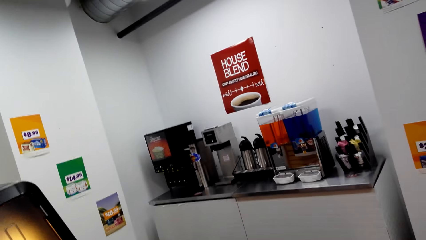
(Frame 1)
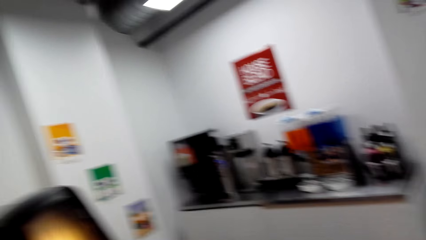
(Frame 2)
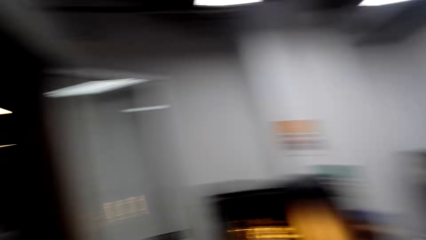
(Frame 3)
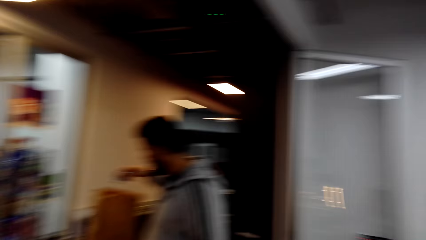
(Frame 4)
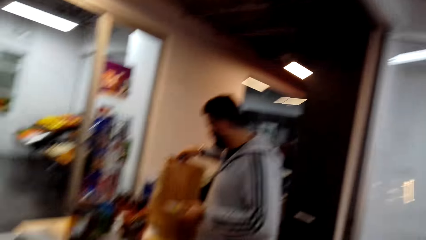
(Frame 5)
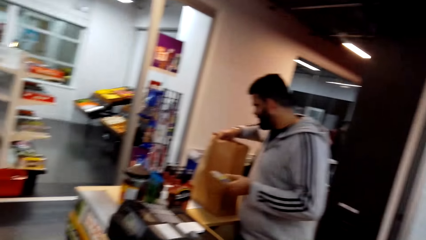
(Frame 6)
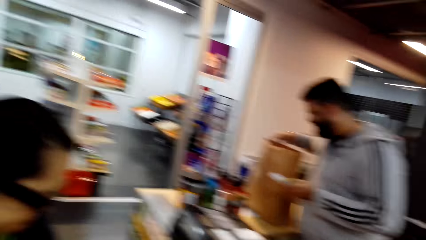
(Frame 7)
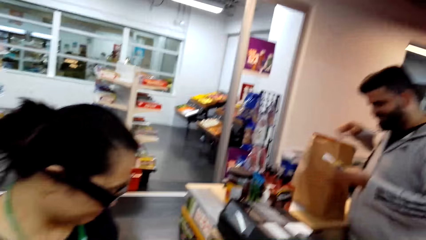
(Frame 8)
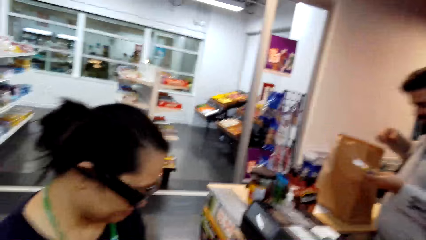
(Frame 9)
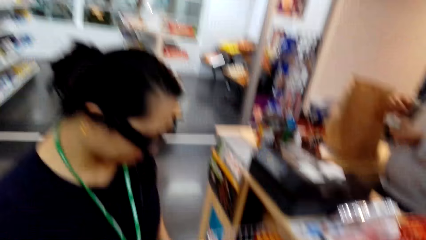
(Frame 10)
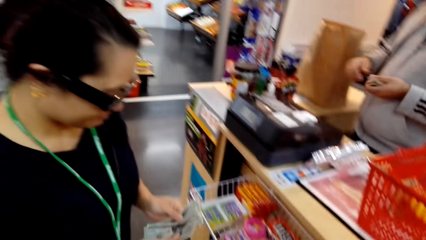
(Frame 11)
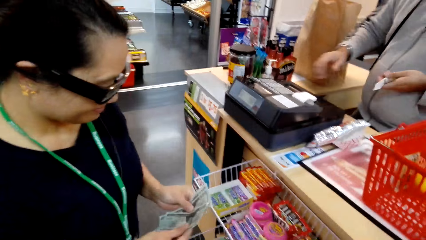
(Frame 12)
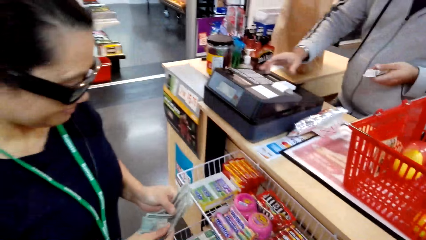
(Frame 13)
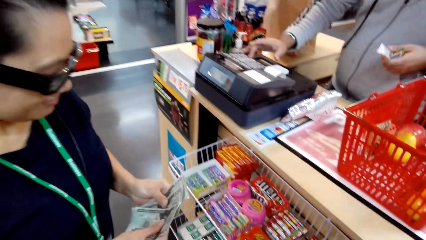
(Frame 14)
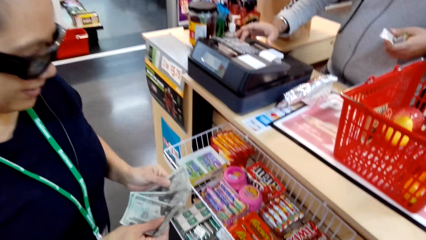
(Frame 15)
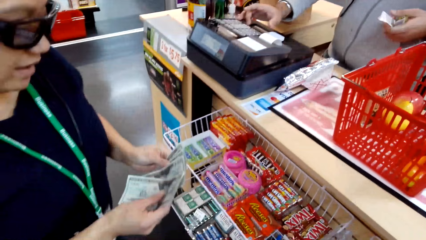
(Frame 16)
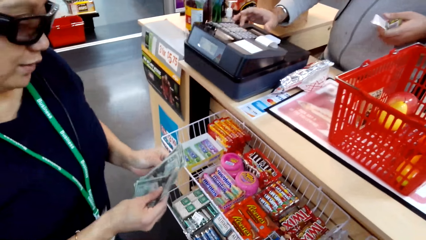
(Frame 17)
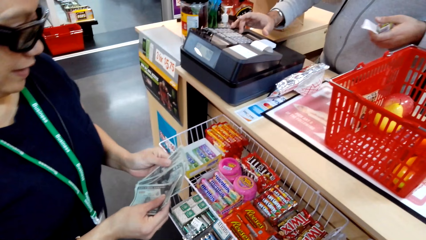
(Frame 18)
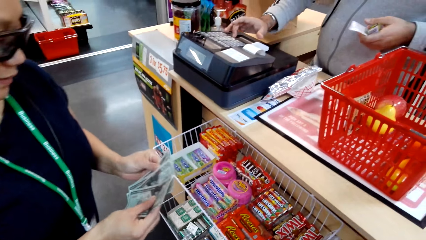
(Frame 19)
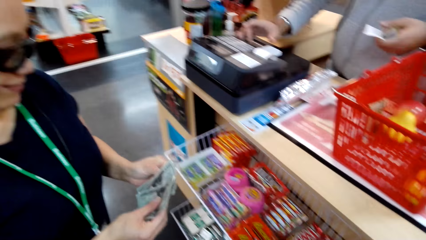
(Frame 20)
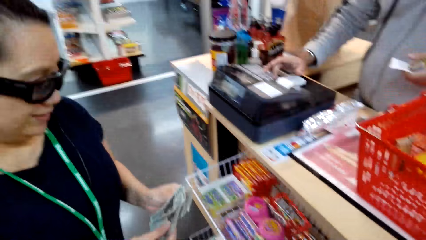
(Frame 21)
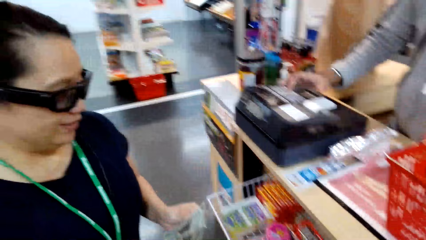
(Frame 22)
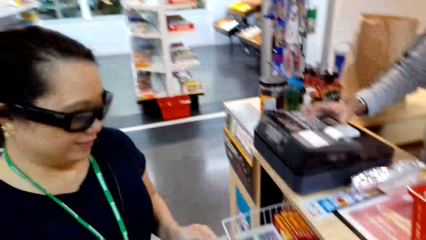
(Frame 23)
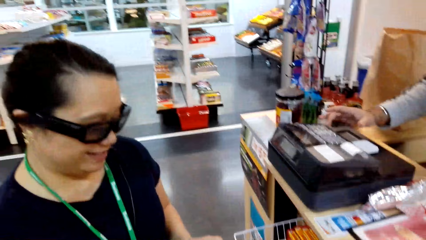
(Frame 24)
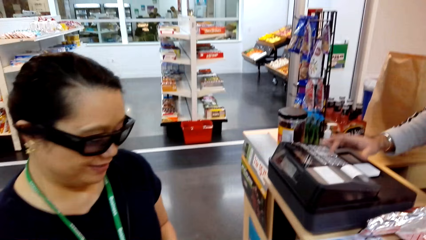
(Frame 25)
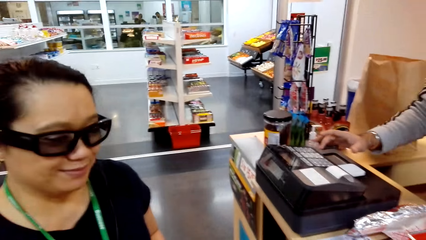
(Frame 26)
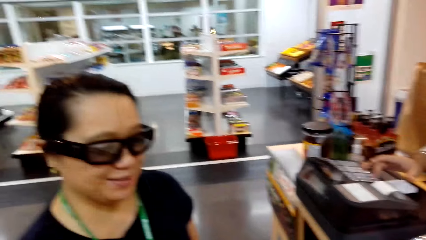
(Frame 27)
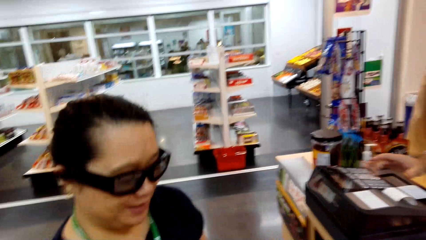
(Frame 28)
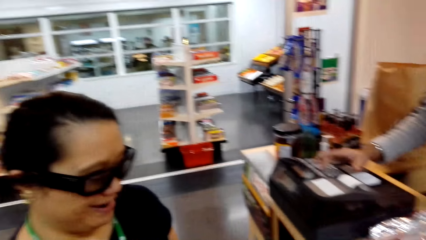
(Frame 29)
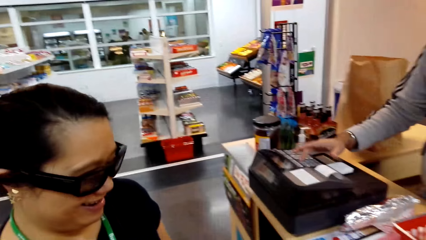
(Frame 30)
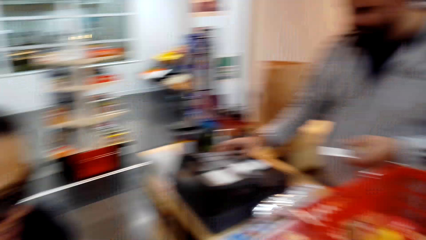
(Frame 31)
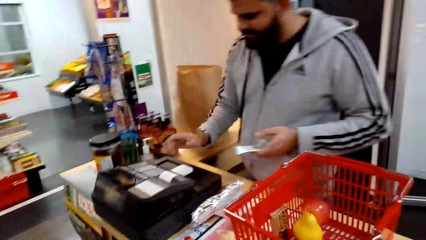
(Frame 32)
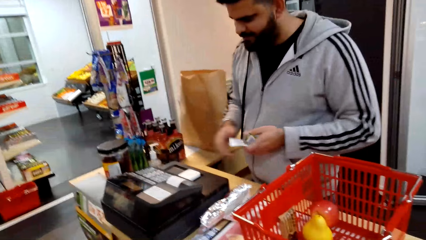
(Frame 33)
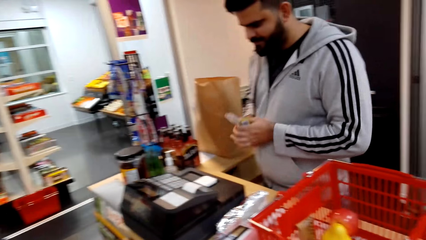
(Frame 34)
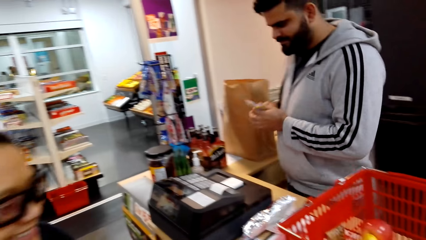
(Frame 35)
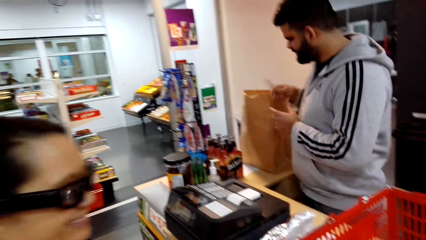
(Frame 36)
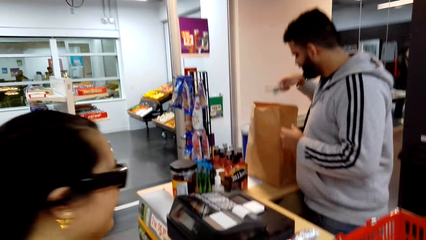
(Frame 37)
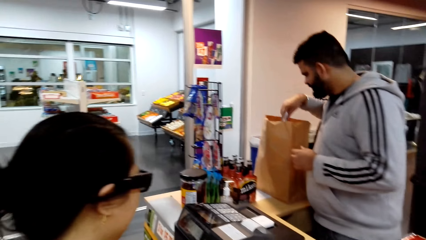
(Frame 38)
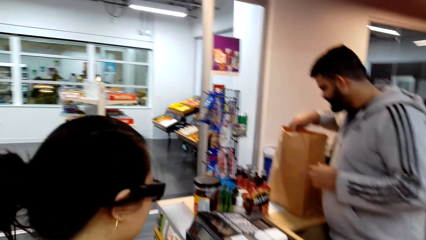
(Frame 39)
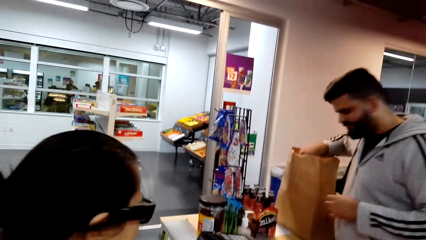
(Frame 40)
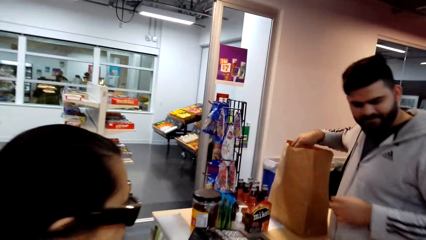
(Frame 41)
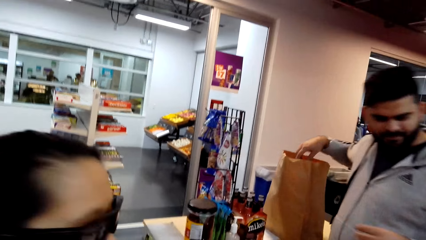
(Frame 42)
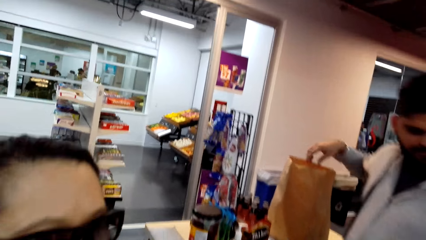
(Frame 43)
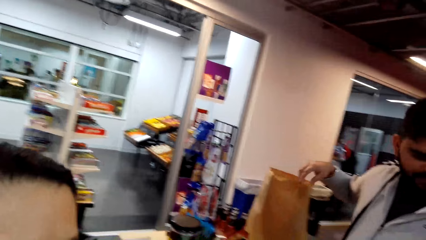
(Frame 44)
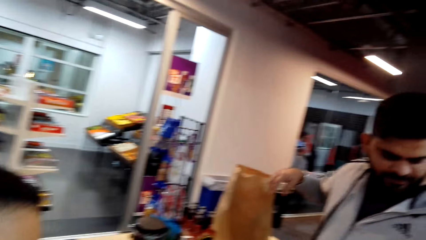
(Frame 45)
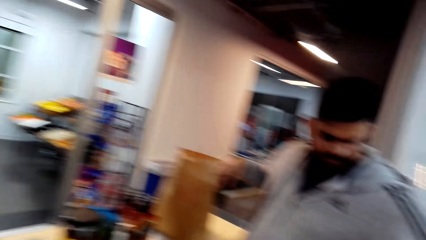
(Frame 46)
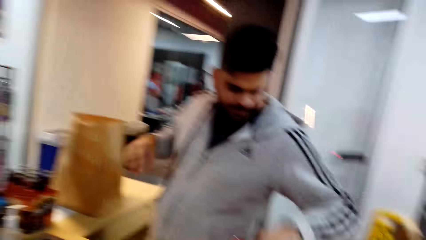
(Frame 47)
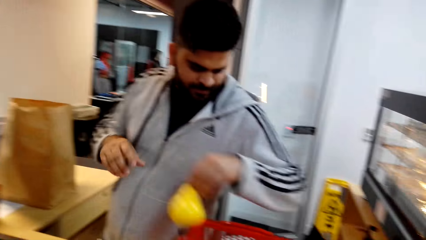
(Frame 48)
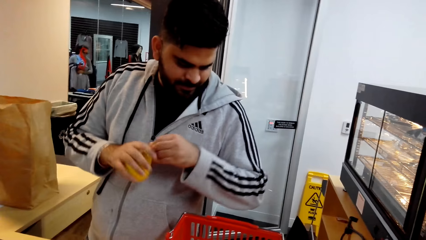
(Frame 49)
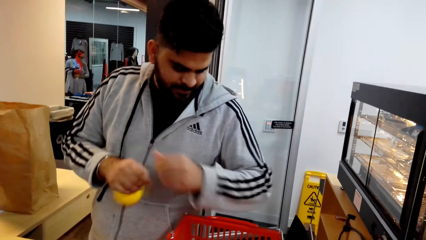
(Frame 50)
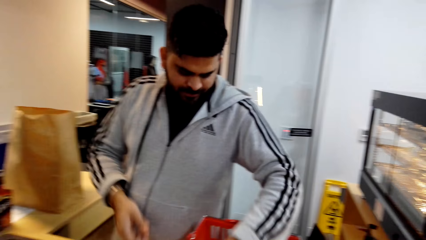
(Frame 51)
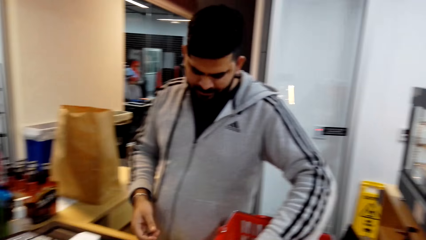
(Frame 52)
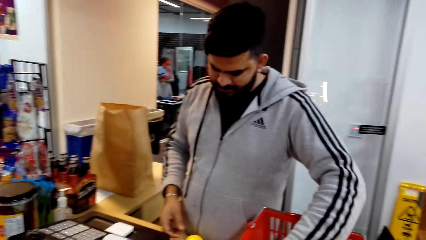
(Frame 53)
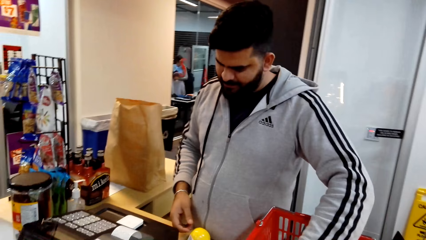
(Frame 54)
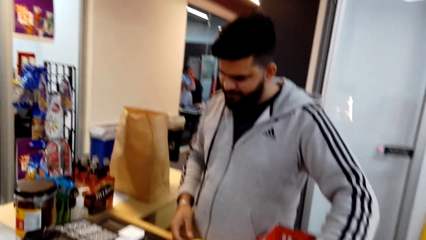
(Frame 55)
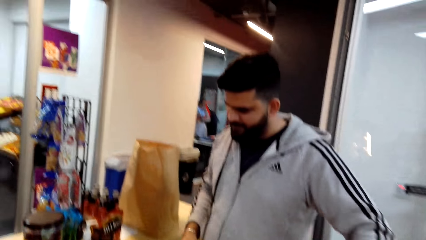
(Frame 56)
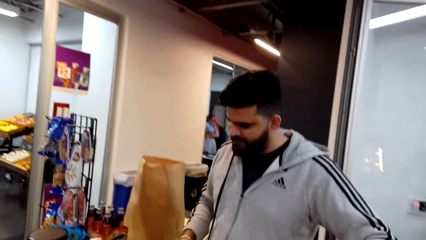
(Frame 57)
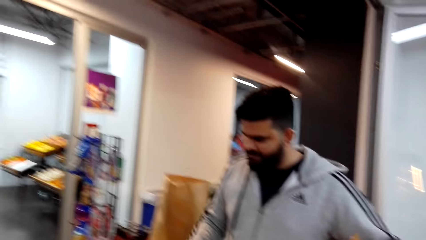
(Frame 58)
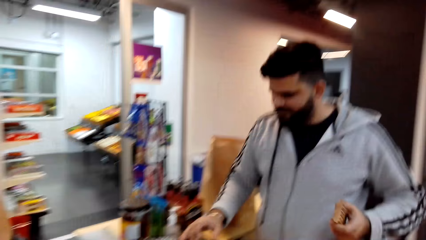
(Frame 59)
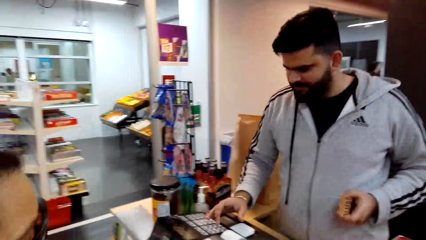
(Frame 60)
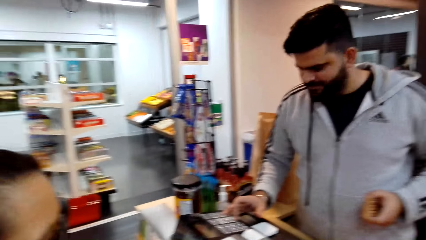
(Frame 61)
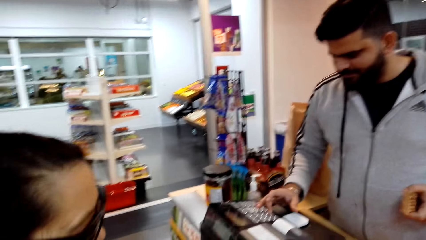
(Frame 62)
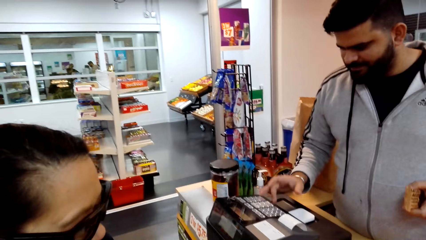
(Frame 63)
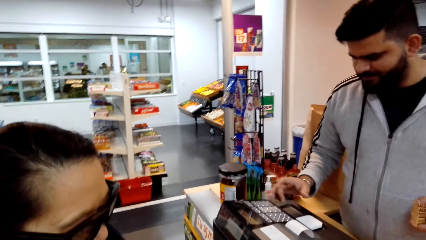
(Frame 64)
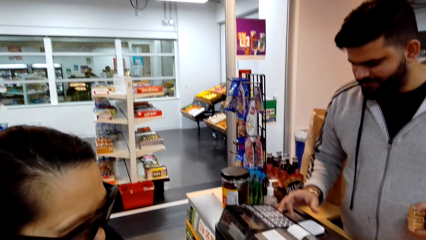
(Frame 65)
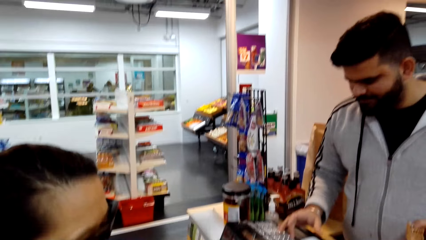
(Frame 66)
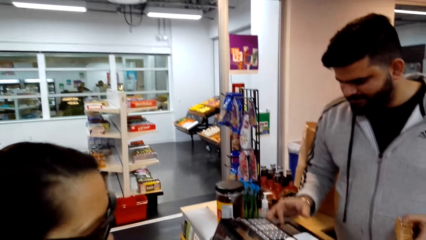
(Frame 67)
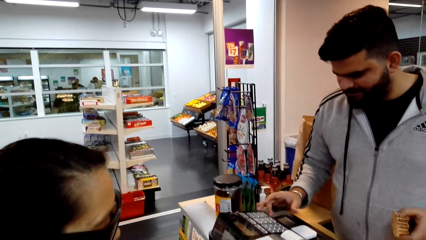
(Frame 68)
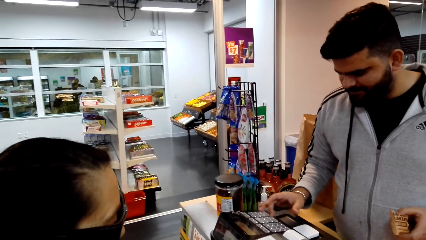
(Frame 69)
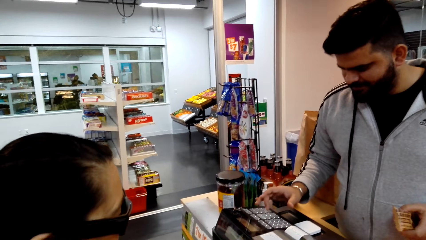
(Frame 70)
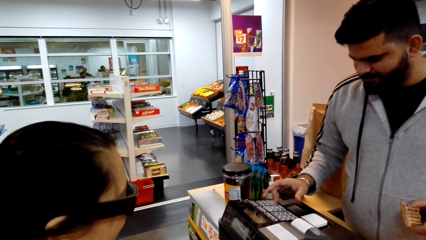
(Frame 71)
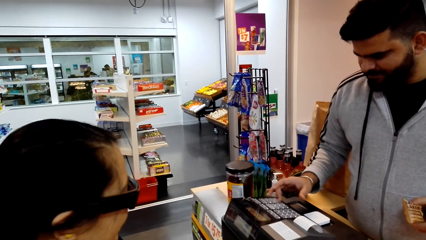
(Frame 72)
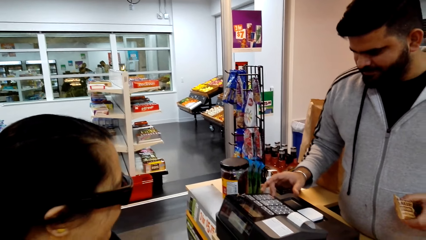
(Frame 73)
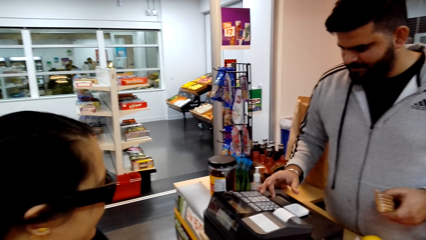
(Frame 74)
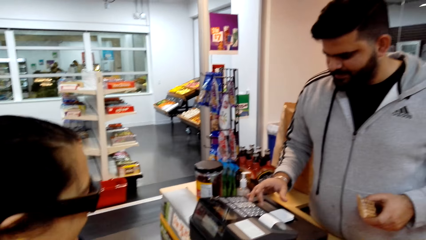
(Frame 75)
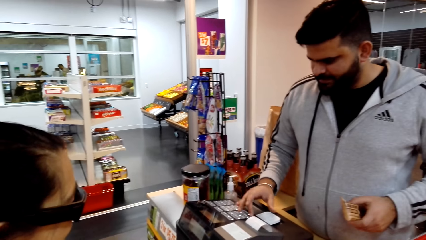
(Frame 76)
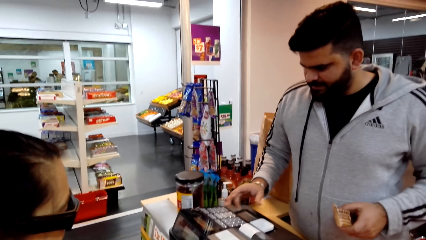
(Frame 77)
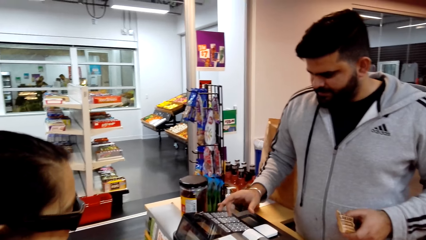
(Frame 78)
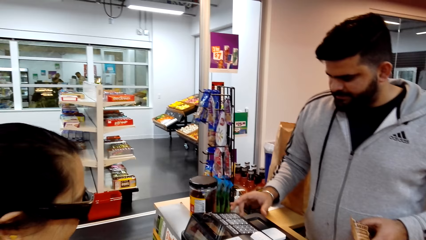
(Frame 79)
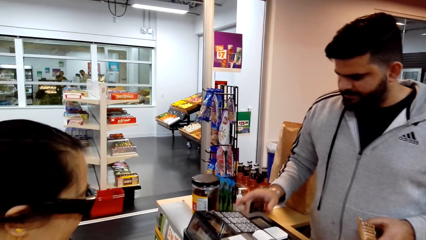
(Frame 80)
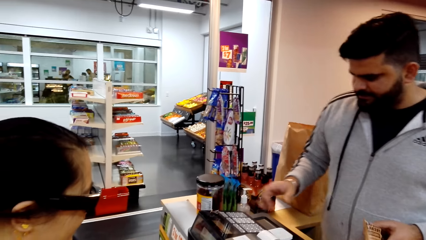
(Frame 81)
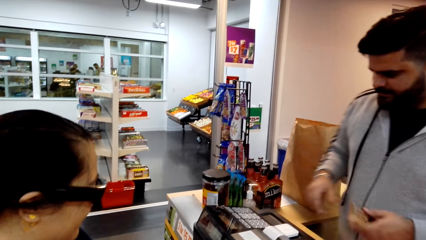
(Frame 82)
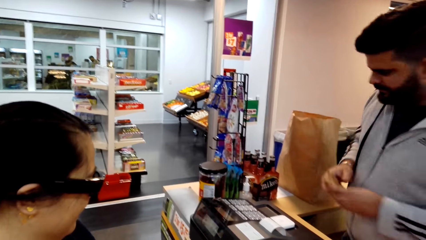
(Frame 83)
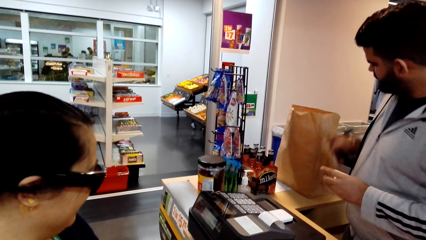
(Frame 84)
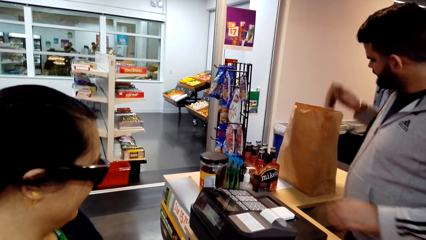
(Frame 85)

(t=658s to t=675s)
The camera wearer looks around. A cashier puts something in the paper bag. A woman counts the money. She talks. The cashier holds something in his right hand and touches the sale machine button with his right hand. The camera wearer looks at the woman. The cashier puts something in the paper bag with his right hand. The camera wearer talks to the woman. They talk to the woman again. The cashier picks something from the tray. The woman talks to the camera wearer. The cashier touches the sale machine button with his right hand and picks something with his left hand. The woman laughs. The cashier bills something from the bill machine.
